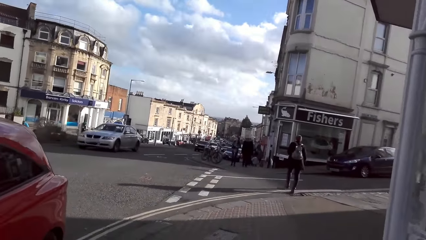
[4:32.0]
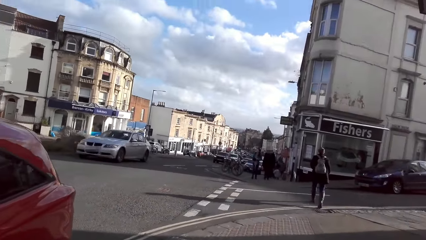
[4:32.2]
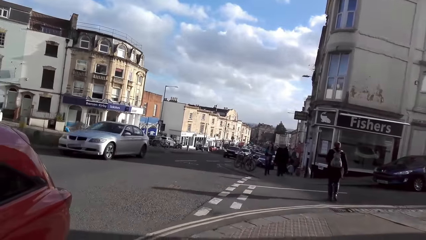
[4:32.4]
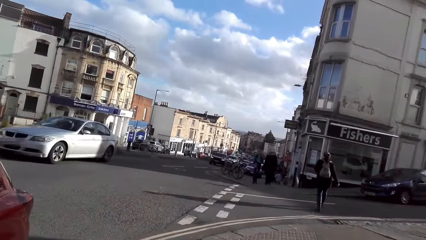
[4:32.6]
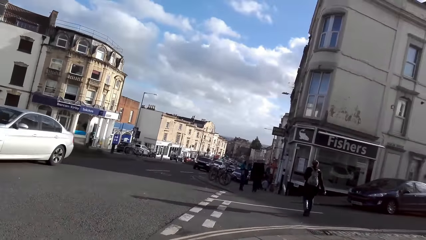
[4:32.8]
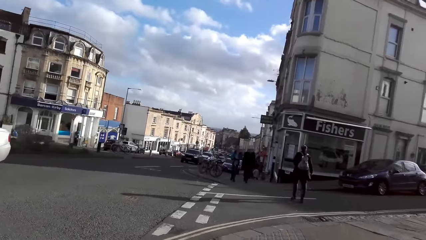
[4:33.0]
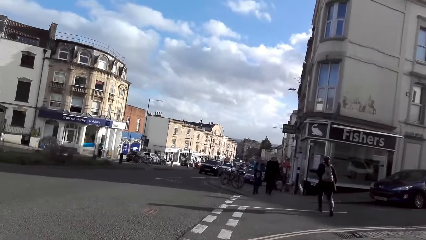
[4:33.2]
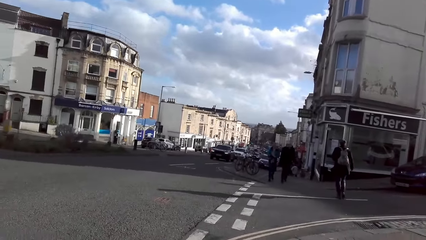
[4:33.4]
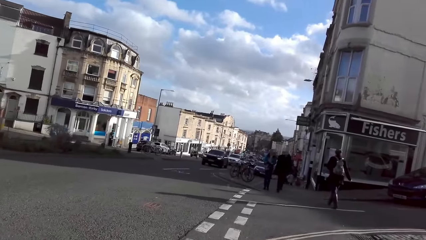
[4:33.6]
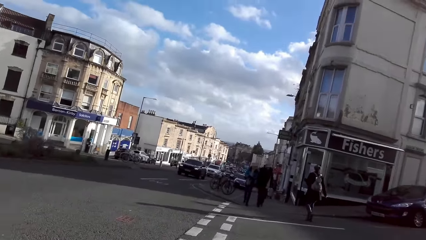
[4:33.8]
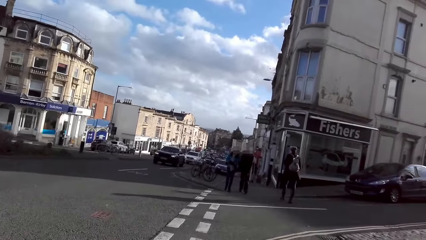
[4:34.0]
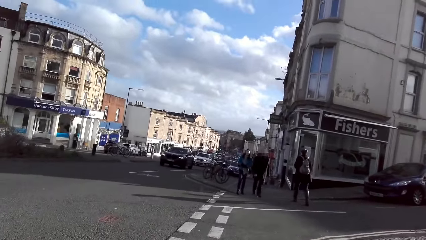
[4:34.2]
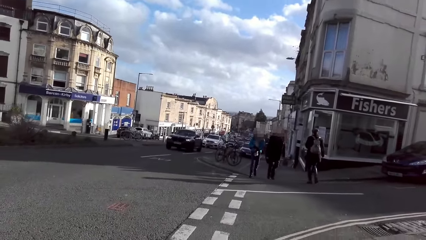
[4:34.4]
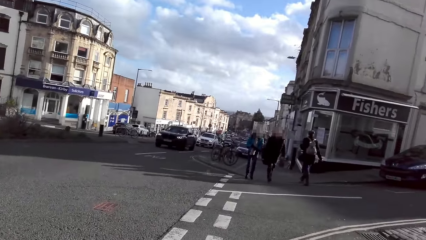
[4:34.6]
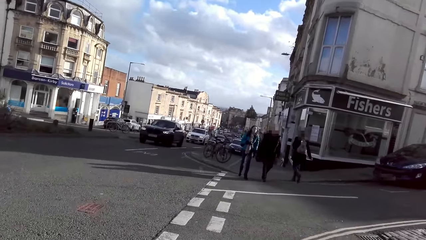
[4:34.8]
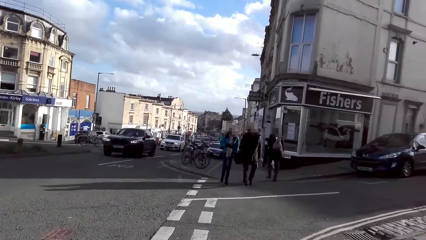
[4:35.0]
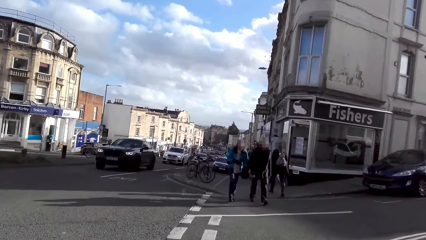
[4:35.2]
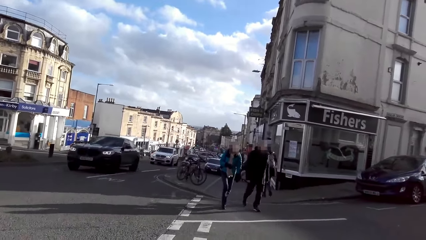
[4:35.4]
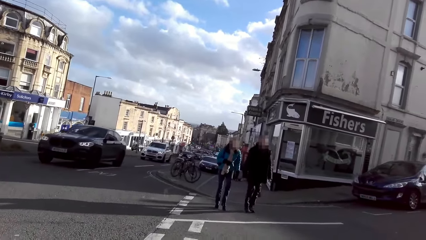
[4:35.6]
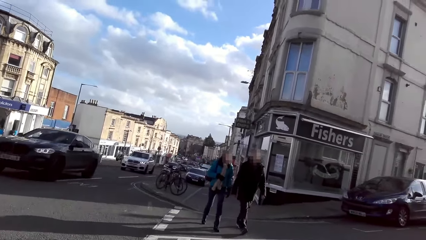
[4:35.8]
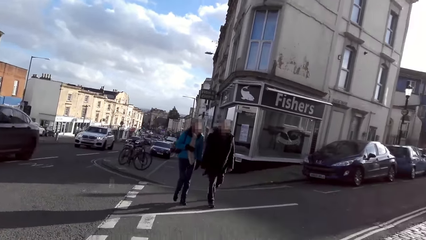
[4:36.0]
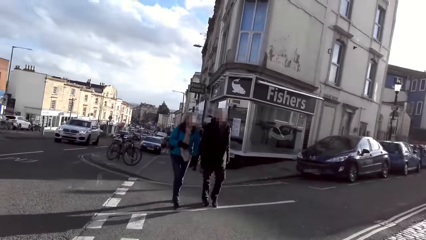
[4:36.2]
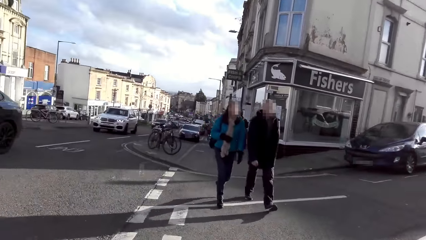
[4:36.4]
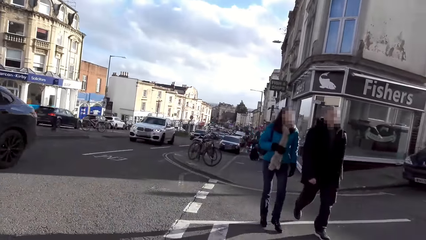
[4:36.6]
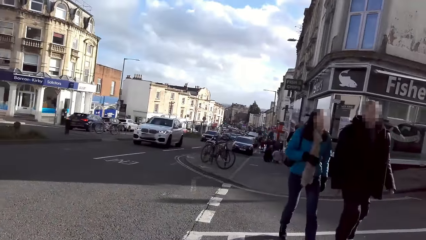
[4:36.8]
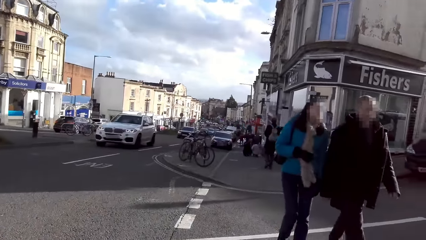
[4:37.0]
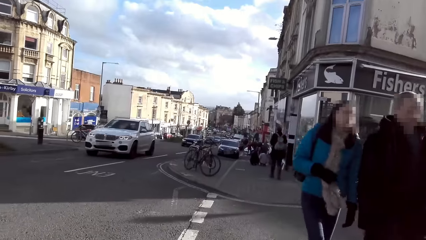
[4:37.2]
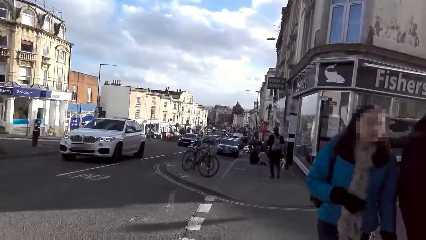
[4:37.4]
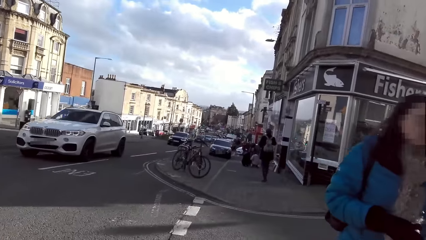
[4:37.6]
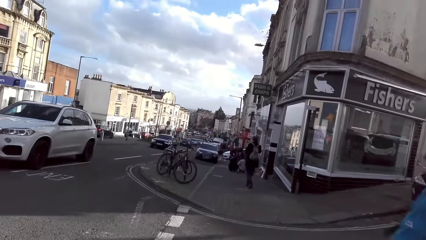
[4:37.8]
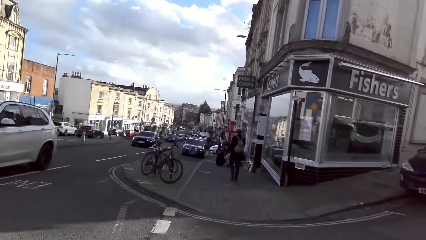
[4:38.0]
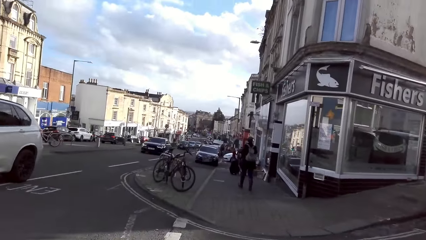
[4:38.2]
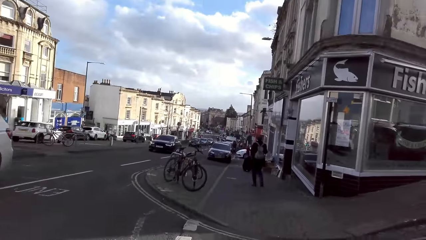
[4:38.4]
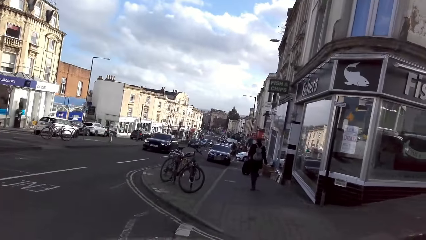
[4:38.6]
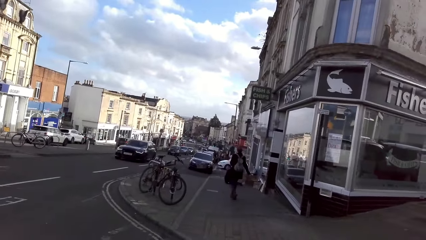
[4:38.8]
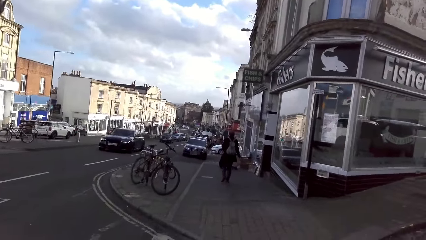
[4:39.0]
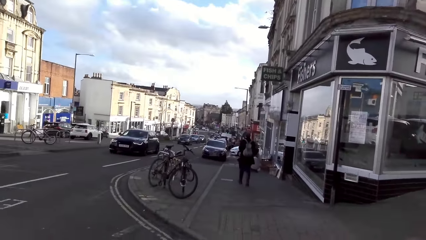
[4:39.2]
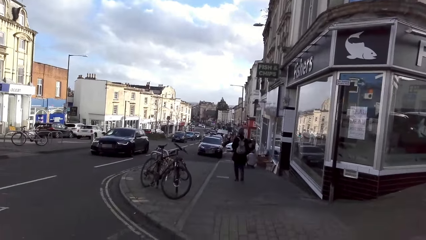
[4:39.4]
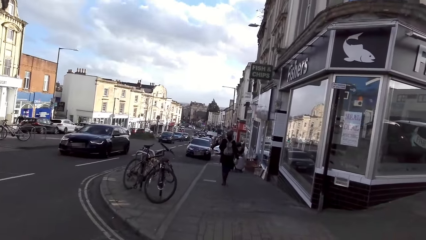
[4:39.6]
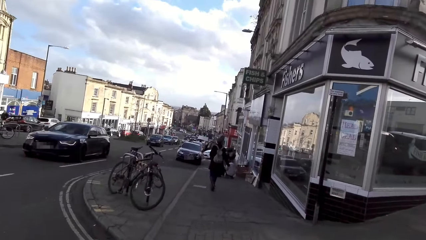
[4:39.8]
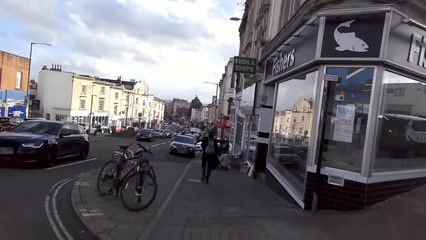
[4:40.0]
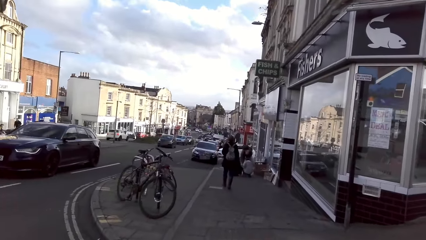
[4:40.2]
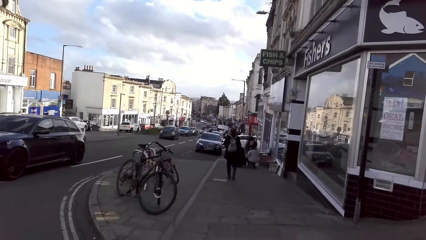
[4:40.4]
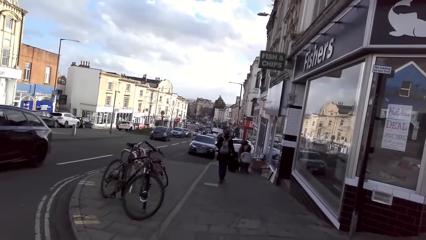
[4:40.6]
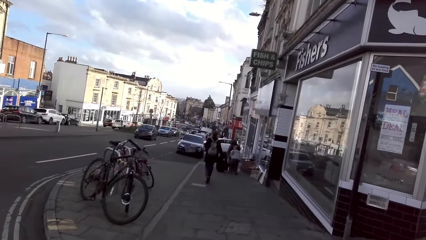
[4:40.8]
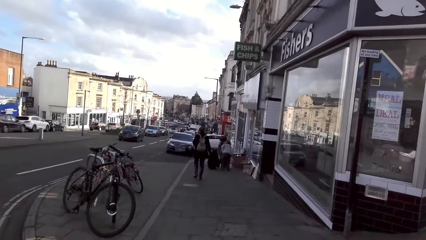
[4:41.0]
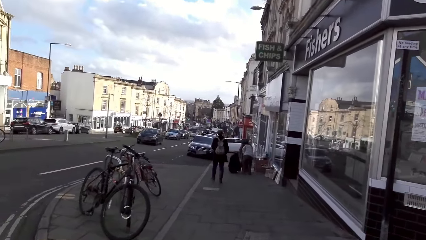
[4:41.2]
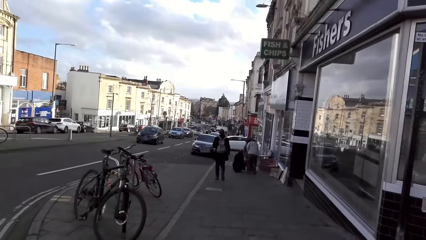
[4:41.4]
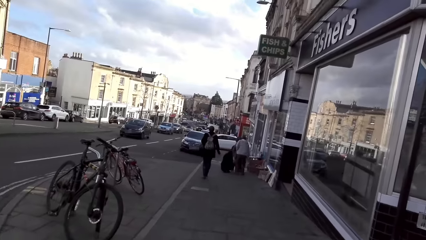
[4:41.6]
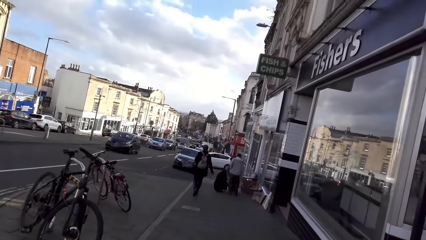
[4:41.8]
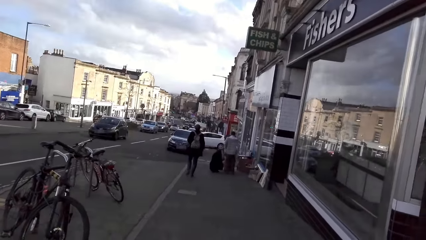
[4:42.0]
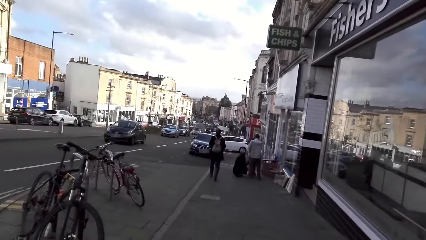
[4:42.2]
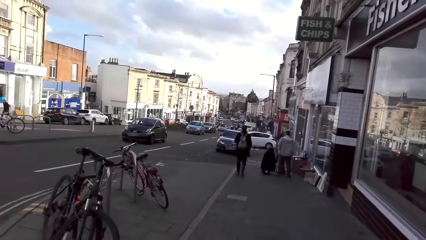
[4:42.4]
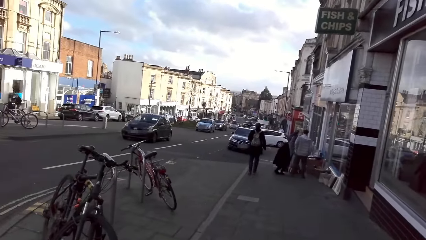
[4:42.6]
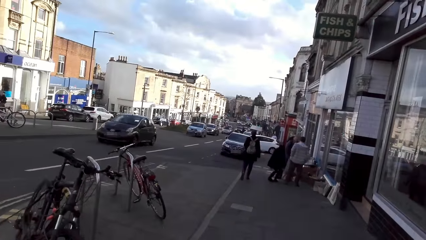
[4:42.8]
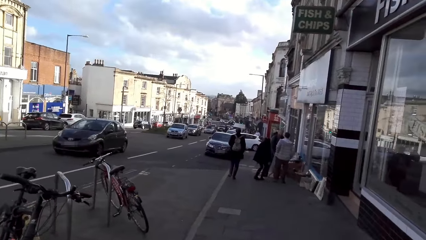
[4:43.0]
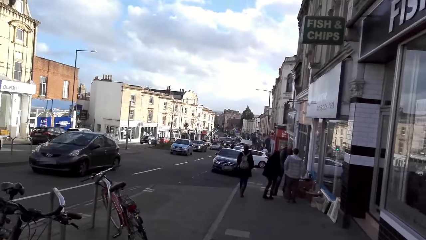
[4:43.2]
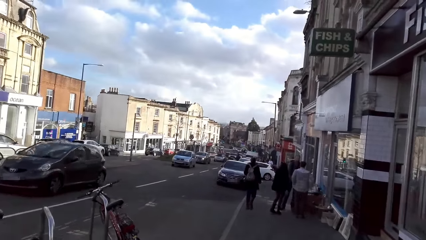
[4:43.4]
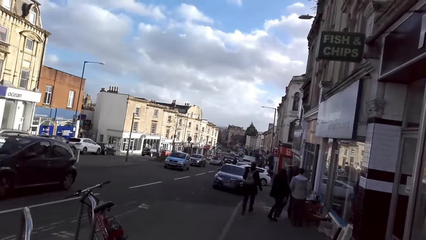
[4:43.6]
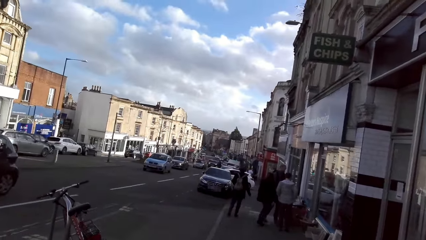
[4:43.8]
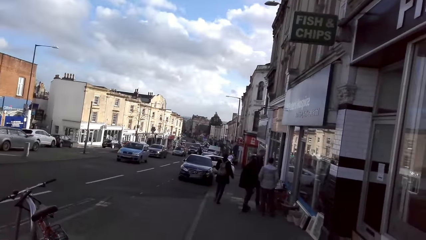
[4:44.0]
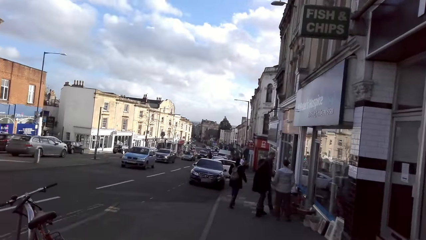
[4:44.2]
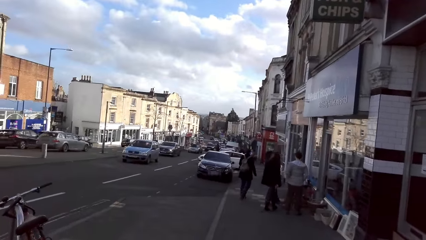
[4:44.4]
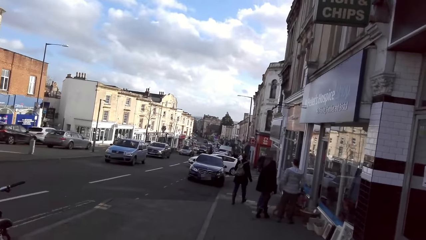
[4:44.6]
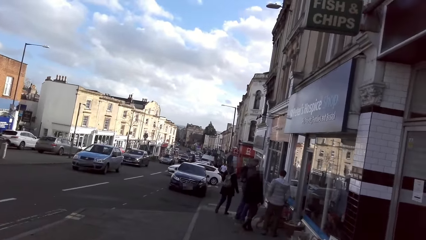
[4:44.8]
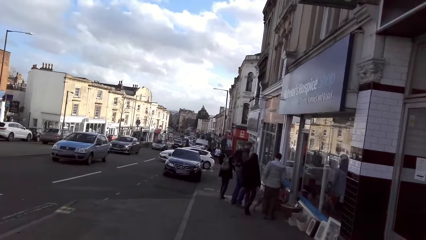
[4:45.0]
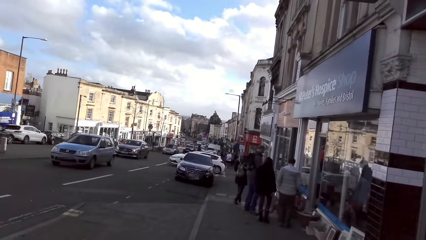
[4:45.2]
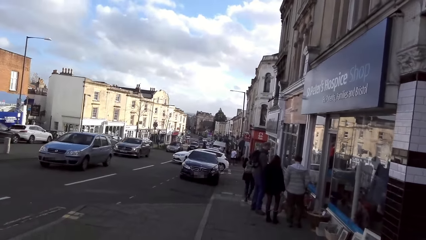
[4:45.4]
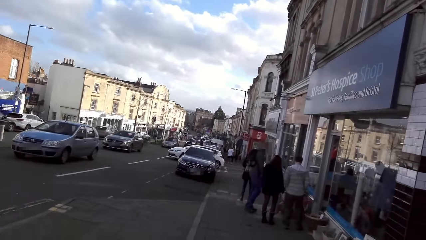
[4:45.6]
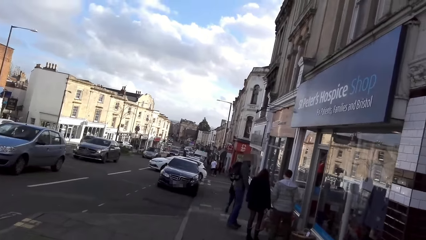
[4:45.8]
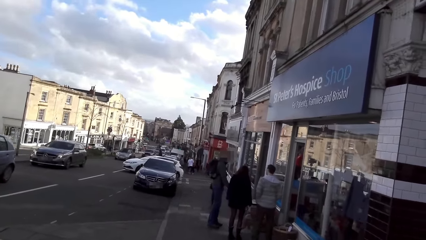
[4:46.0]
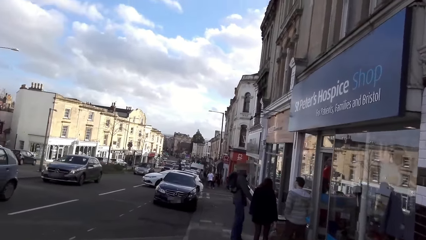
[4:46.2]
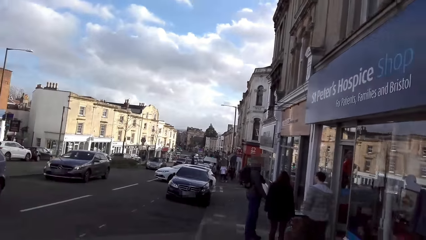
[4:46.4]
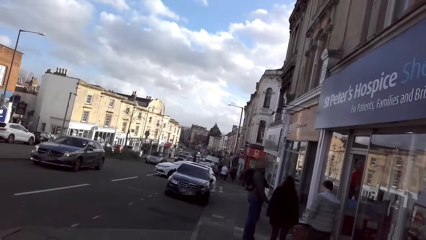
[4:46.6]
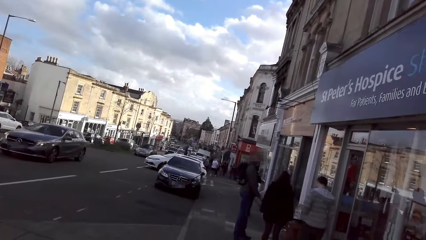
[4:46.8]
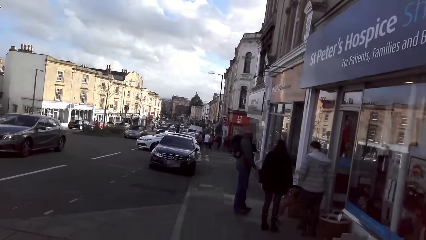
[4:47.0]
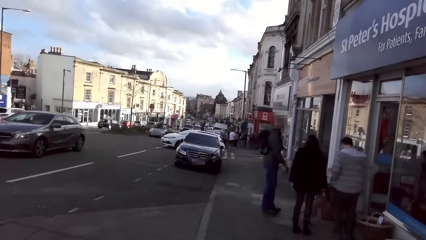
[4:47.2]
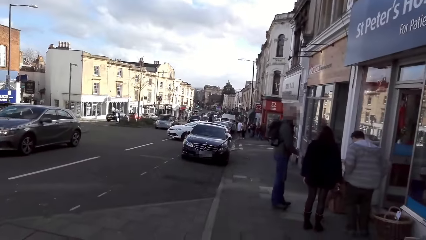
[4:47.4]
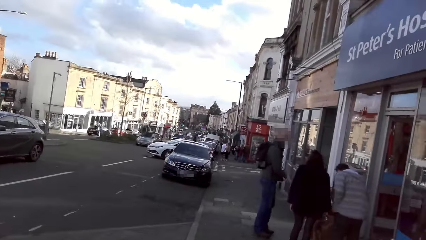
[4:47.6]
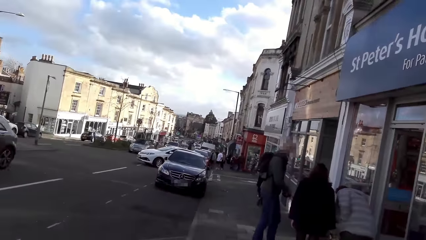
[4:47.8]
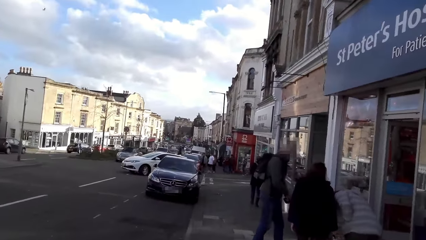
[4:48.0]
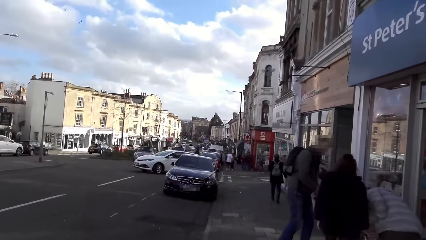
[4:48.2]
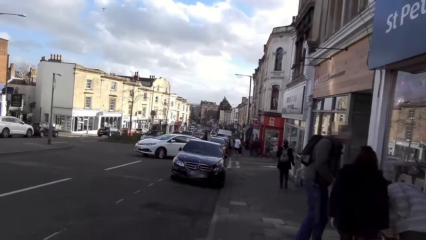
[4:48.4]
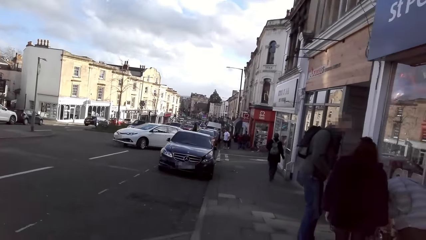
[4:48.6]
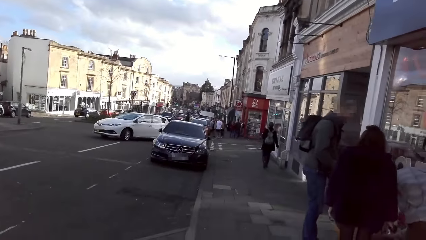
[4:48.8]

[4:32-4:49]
The camera wearer crosses a road. A black car drives past them. A white car drives past them. A black car drives past them. They walk on a walkway. A black car drives past them. A grey car drives past them. A grey car drives past them again.
